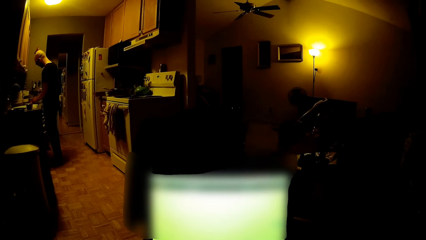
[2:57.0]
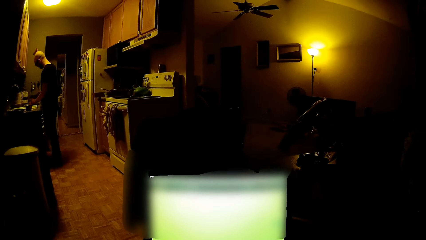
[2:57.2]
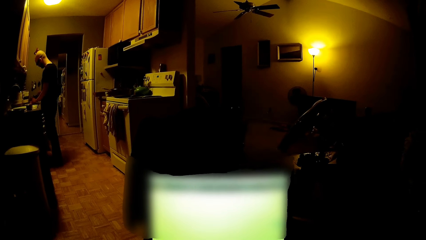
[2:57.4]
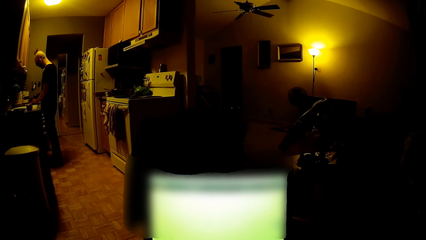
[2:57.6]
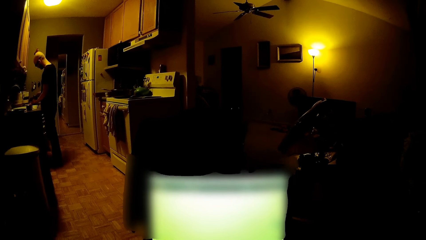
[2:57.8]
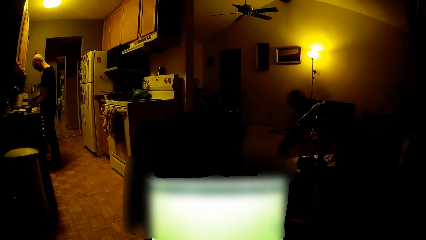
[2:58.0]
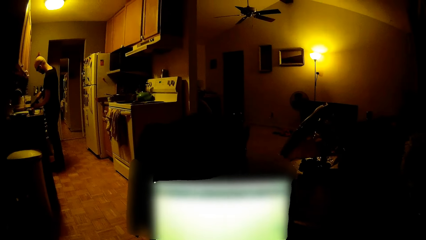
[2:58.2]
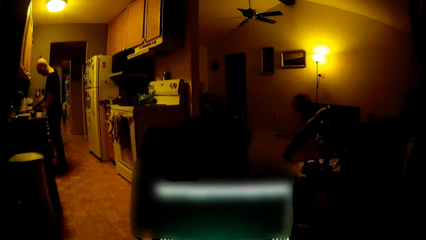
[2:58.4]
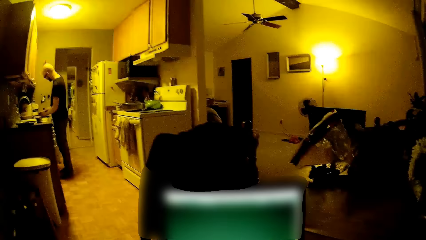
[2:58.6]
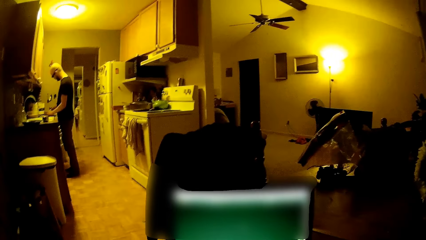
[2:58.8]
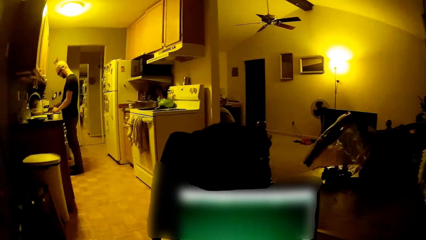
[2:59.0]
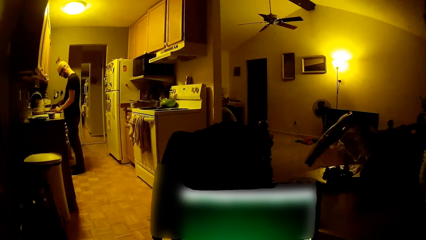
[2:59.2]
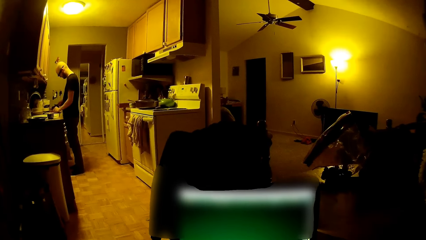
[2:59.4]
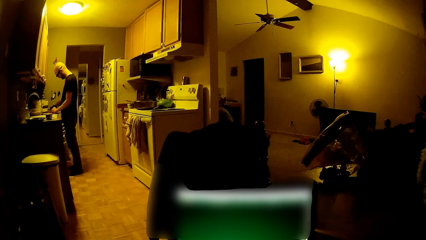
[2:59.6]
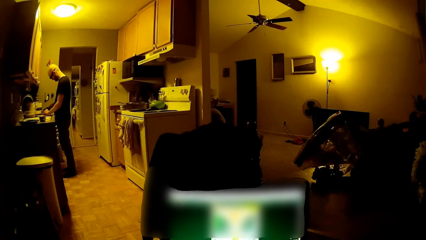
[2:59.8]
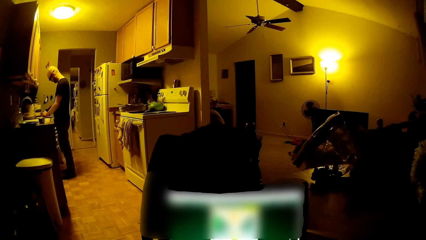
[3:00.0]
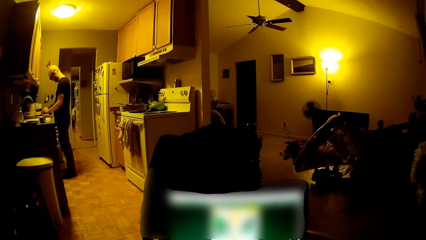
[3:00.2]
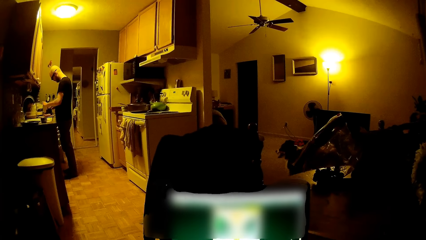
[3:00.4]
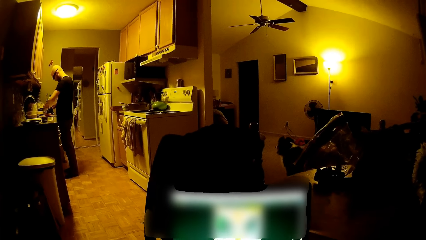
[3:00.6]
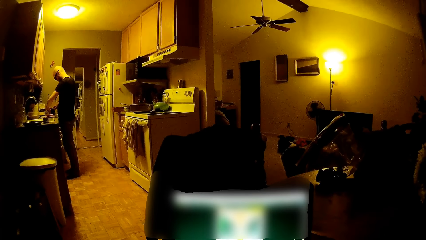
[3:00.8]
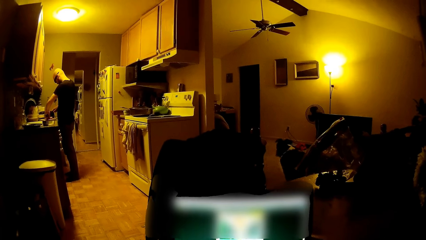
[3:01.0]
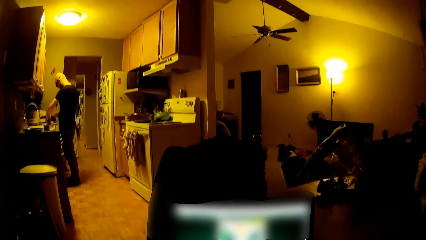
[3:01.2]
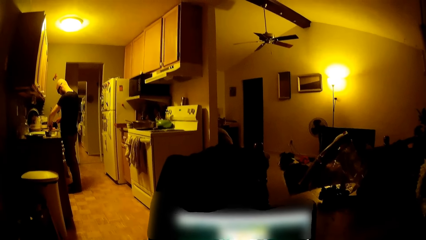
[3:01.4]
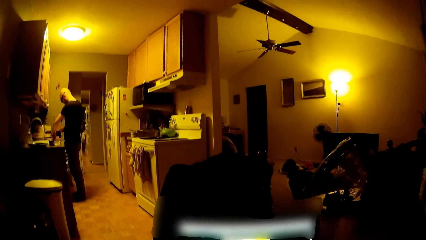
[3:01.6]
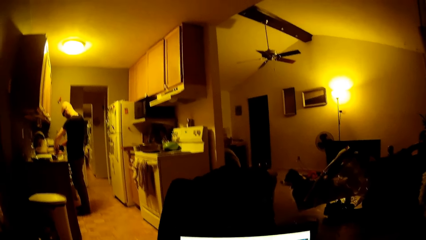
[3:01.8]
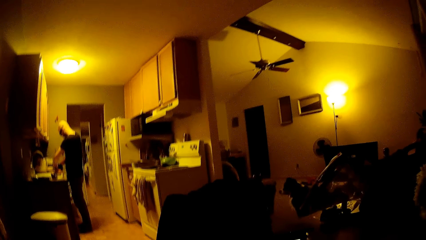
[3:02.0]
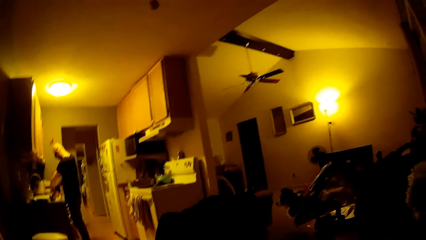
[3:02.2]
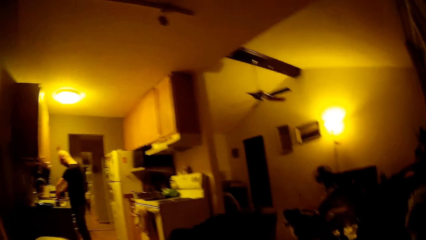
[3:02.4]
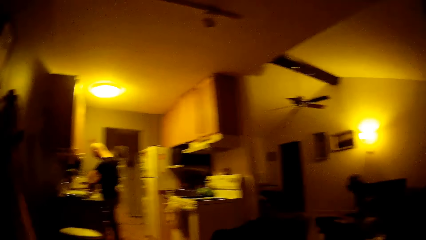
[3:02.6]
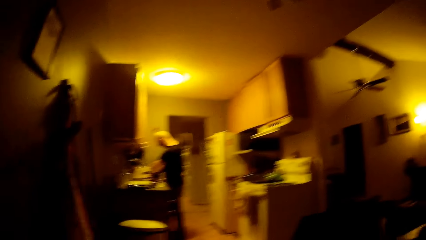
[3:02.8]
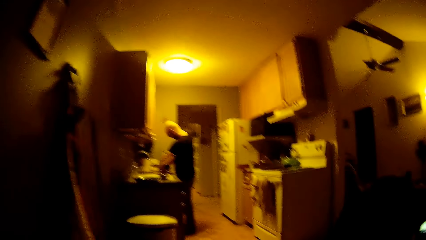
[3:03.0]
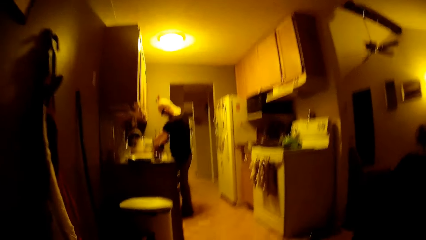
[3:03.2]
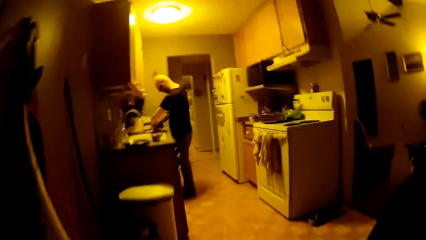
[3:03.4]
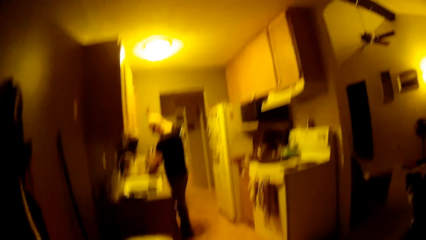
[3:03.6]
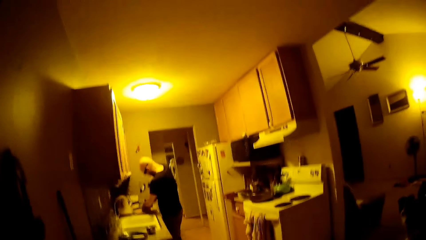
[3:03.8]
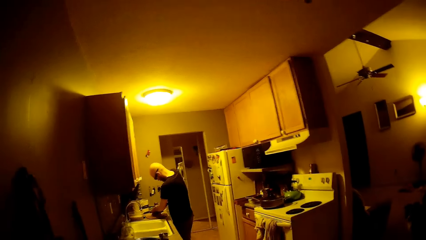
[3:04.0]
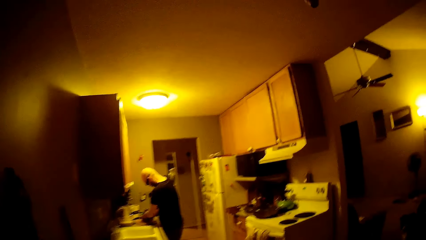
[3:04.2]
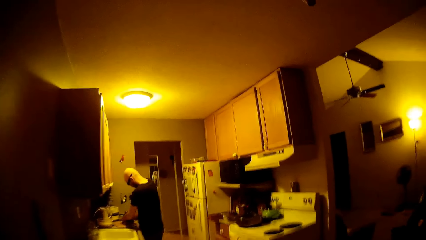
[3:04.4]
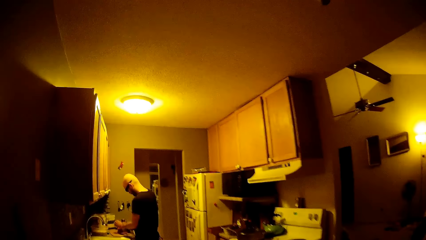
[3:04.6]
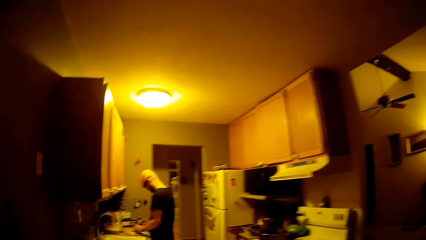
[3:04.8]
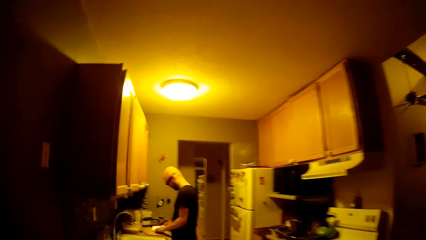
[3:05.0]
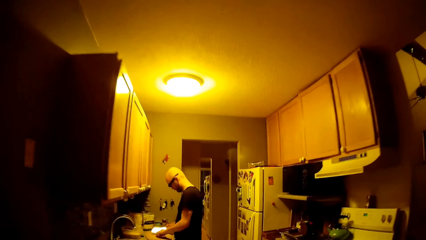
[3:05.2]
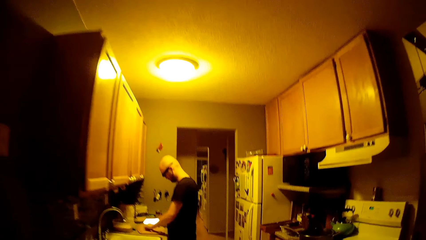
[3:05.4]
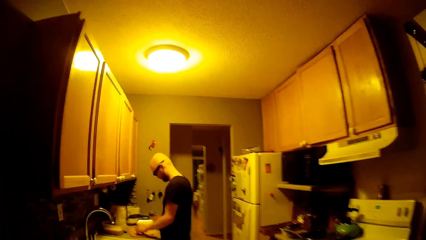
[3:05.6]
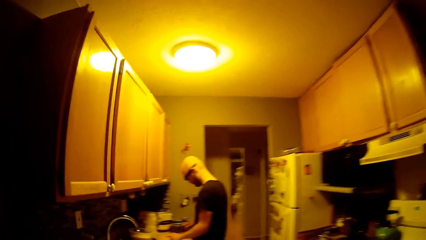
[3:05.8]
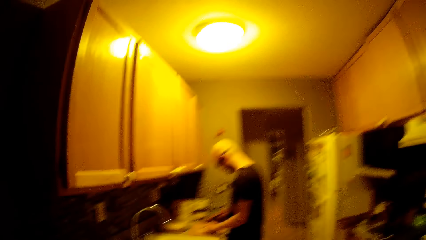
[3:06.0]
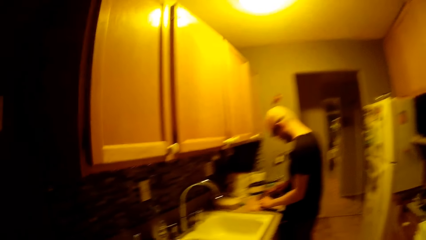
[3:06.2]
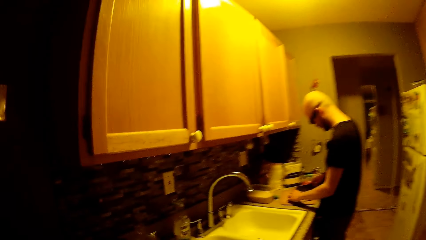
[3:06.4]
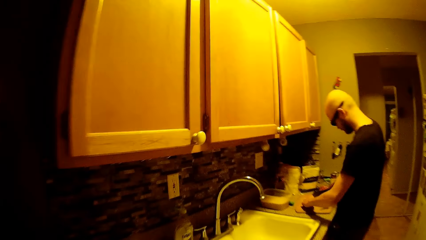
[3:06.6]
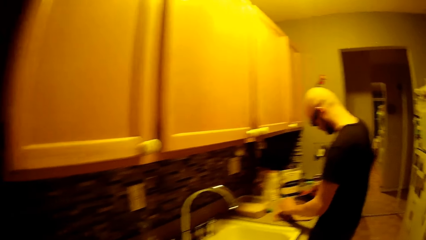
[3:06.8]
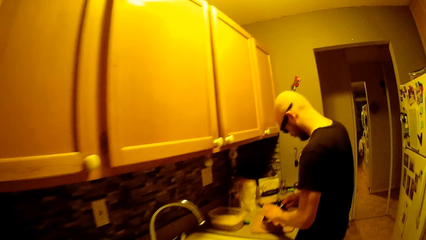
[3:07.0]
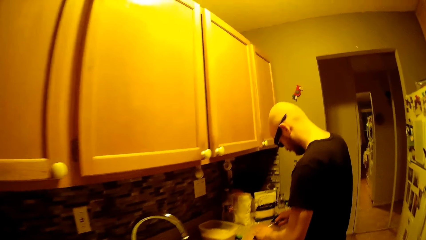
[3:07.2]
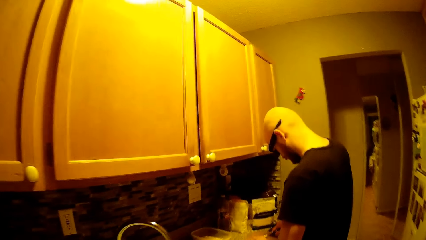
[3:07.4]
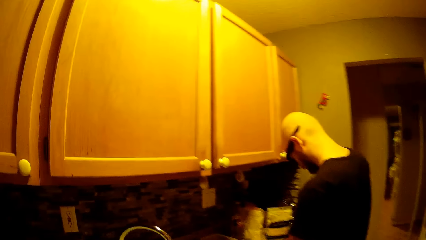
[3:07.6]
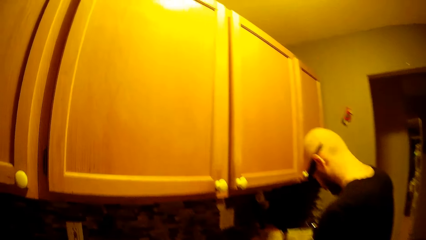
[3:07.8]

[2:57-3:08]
The man picks up the knife from the countertop with his right hand. He slices the carrot with the knife in his left hand. The camera wearer stands up. They walk into the kitchen.

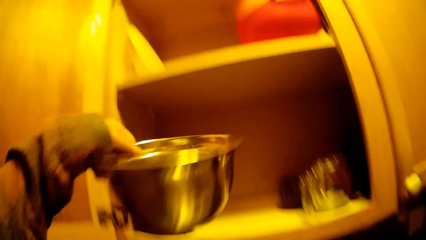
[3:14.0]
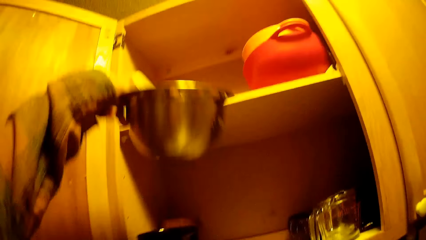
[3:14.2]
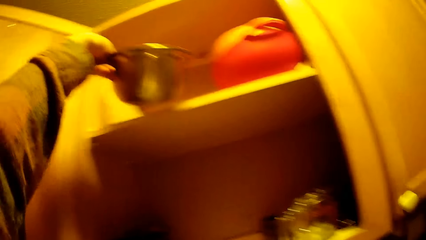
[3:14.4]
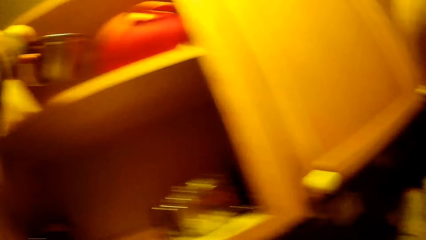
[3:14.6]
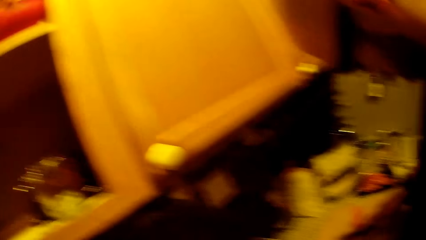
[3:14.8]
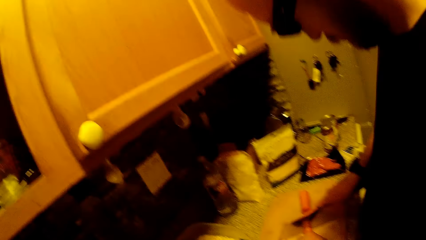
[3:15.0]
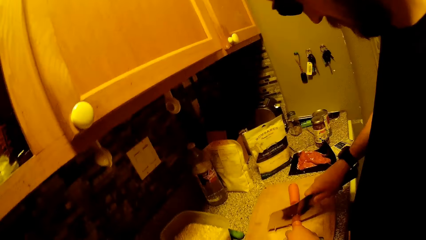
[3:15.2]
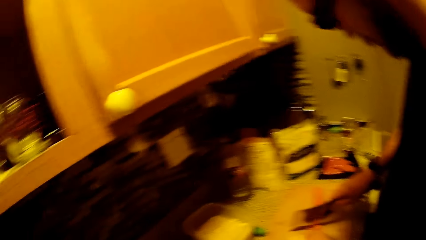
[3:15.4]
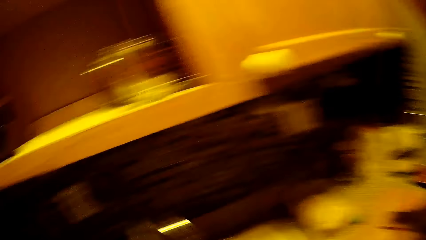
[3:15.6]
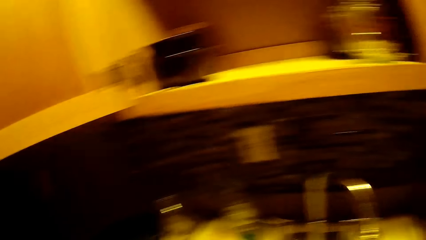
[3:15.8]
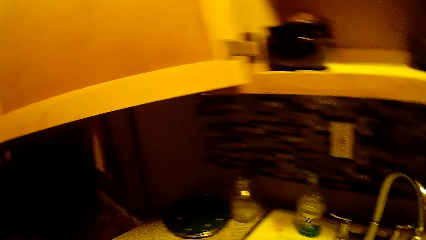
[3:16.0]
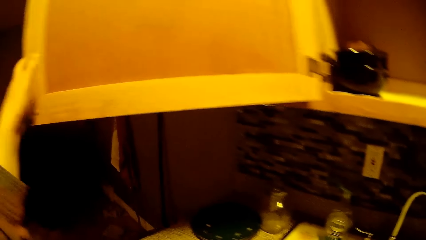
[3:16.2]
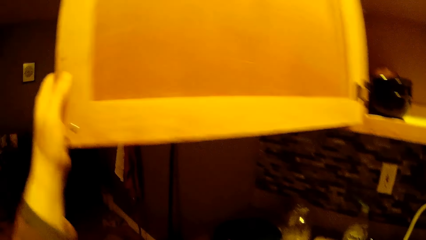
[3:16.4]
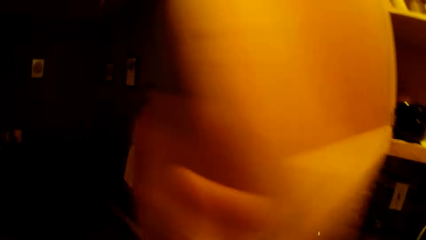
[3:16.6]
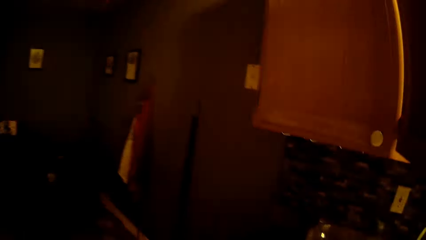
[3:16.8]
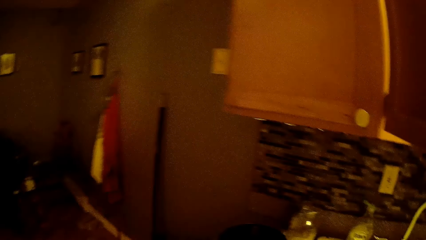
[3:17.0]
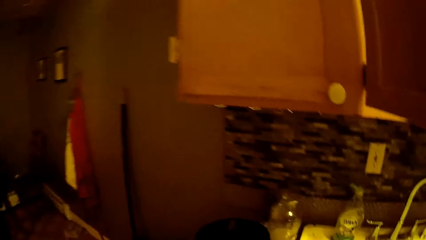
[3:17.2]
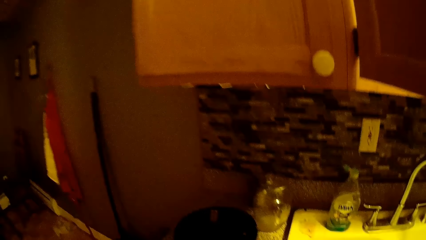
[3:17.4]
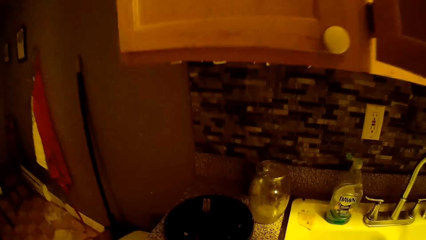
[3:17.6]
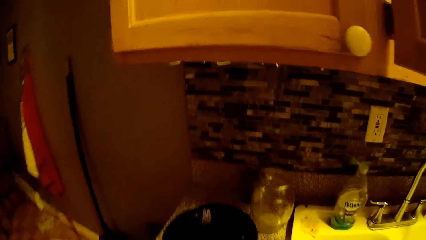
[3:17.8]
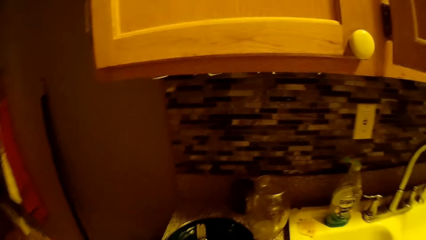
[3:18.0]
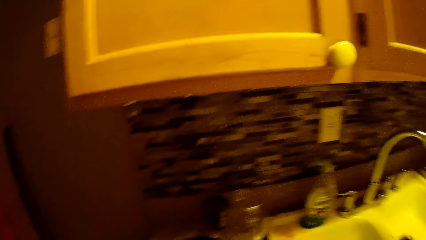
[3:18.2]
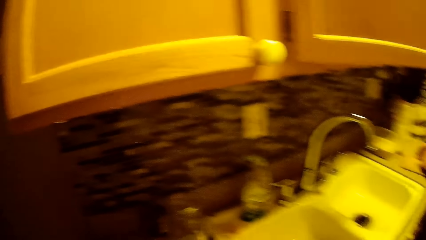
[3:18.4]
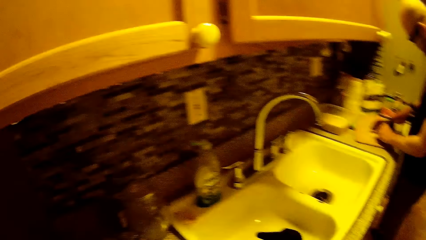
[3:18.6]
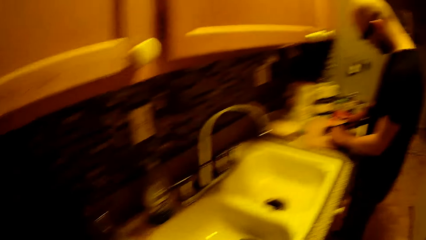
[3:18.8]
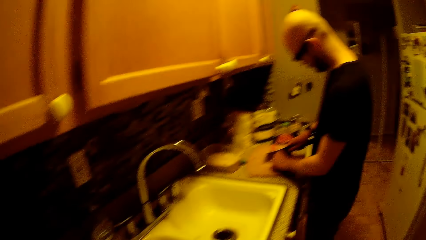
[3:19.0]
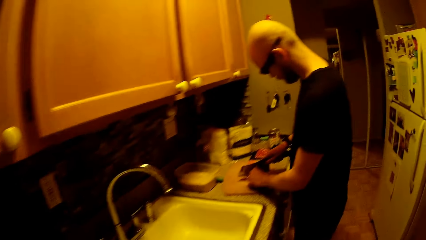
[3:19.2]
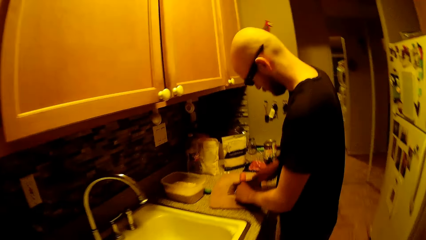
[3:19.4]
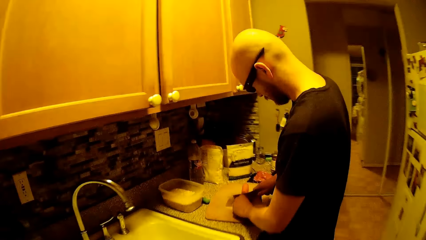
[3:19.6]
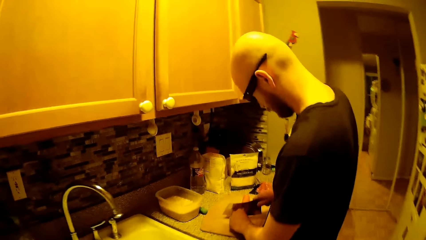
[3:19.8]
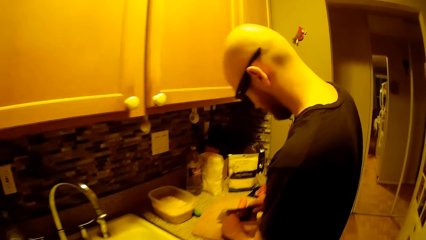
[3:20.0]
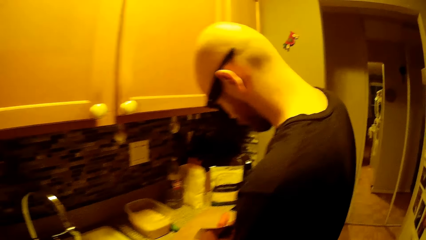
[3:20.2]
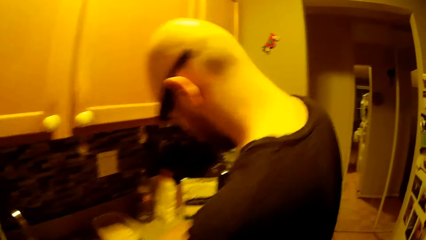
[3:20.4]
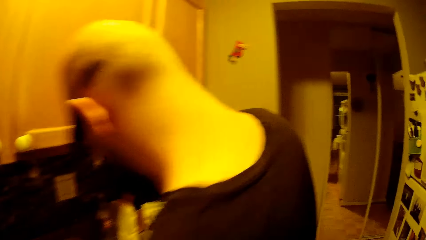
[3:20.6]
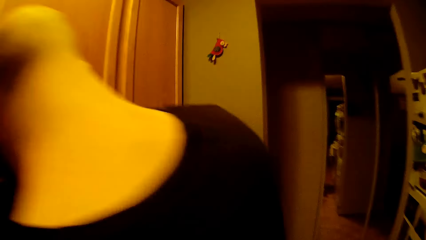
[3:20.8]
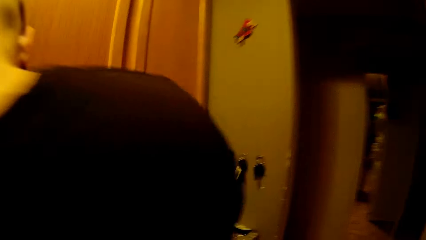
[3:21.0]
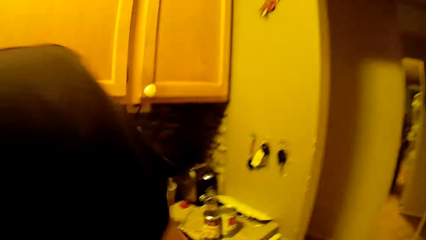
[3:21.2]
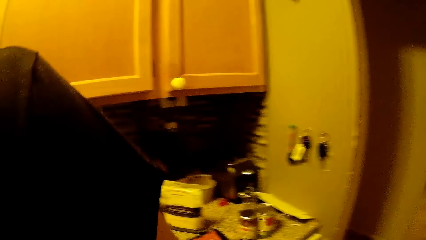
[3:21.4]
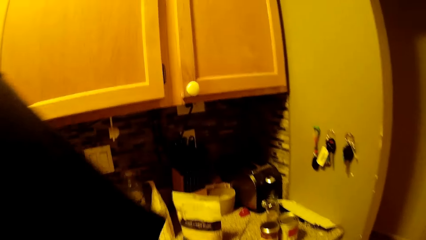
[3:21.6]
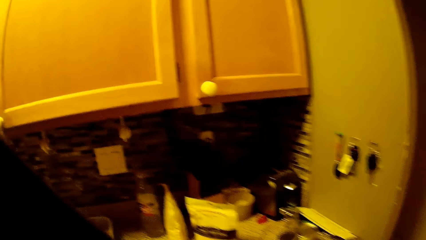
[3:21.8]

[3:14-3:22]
The camera wearer drops plates into the cupboard with her left hand. She closes the cupboard with her left hand. She places a bowl on the table. She picks a food pouch from the table.
